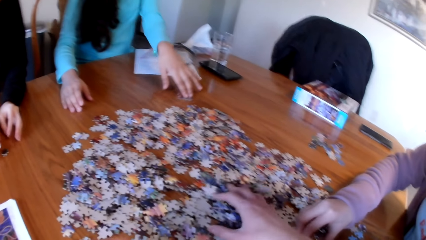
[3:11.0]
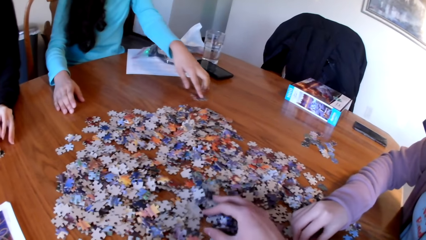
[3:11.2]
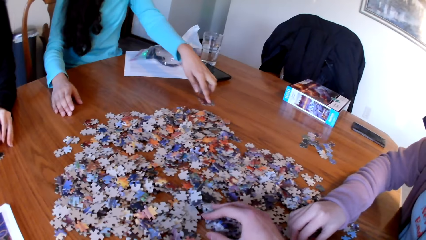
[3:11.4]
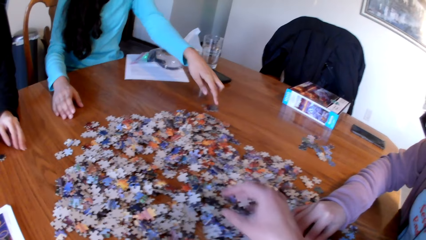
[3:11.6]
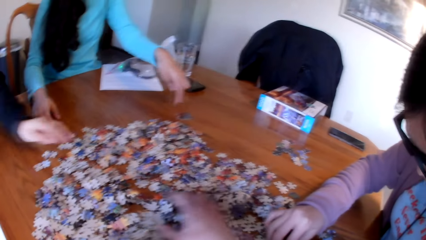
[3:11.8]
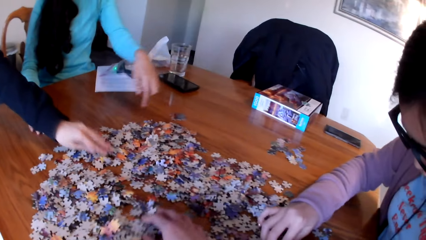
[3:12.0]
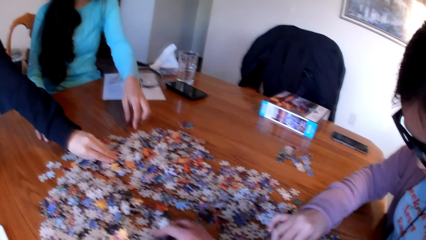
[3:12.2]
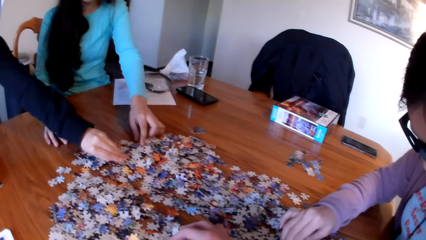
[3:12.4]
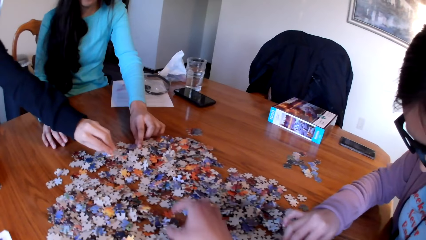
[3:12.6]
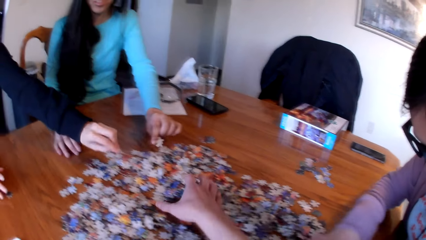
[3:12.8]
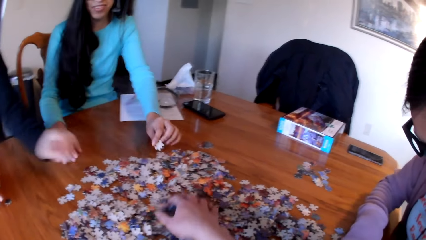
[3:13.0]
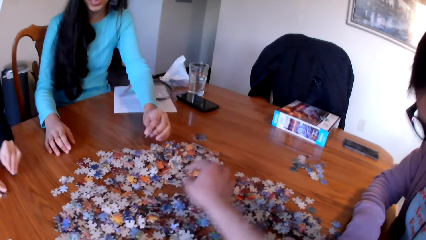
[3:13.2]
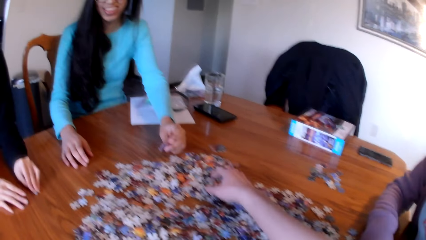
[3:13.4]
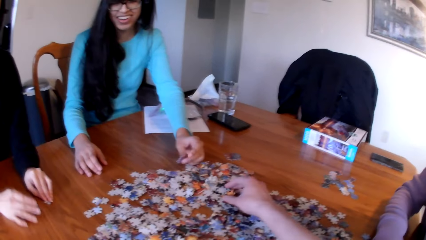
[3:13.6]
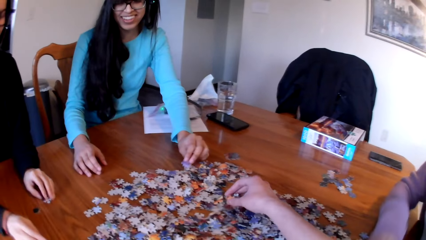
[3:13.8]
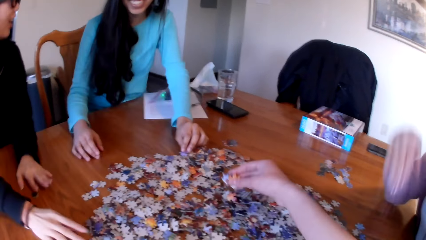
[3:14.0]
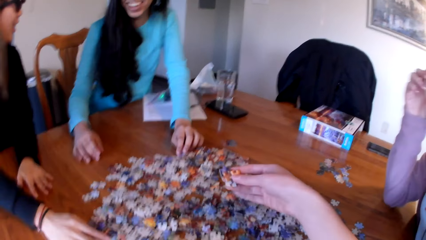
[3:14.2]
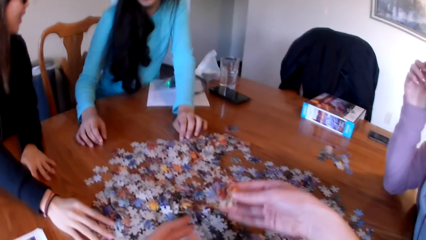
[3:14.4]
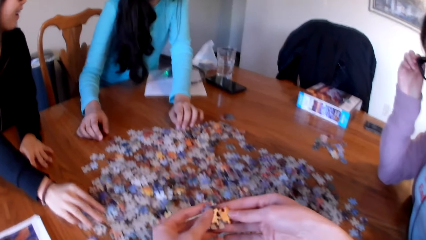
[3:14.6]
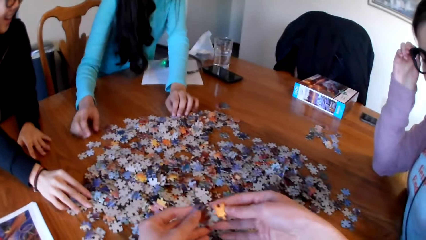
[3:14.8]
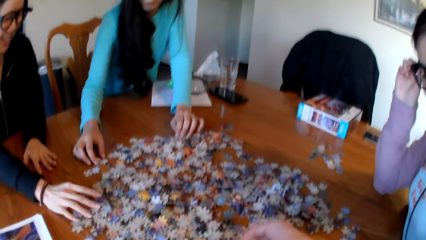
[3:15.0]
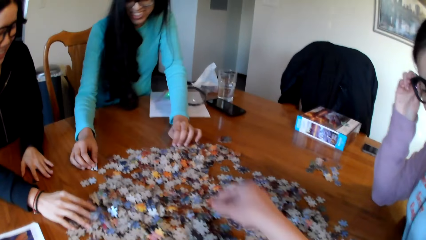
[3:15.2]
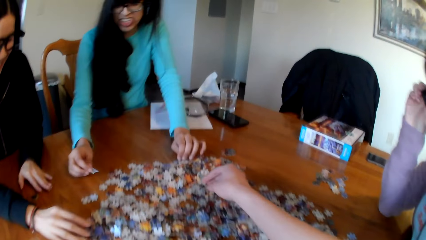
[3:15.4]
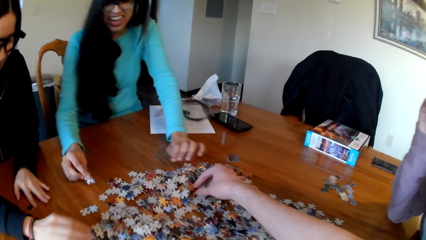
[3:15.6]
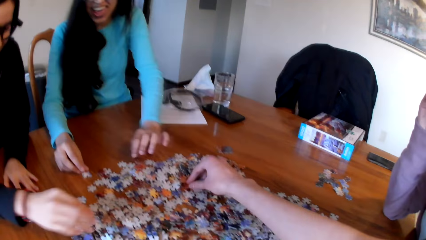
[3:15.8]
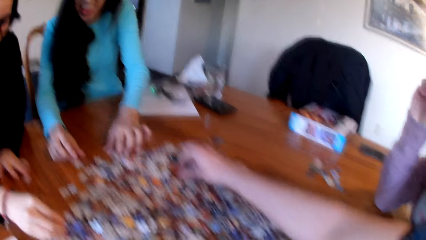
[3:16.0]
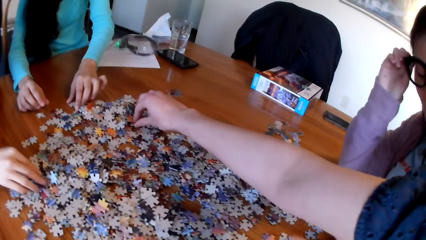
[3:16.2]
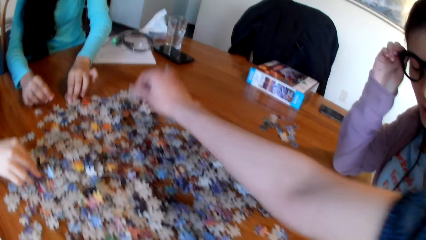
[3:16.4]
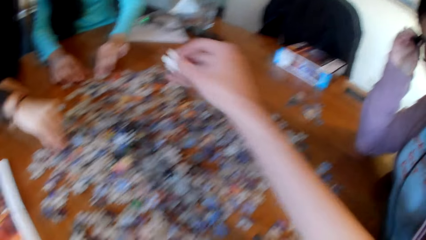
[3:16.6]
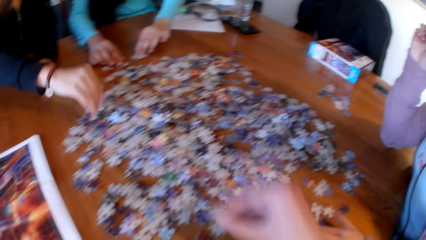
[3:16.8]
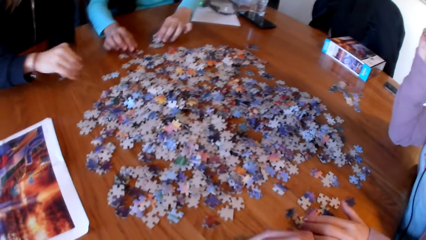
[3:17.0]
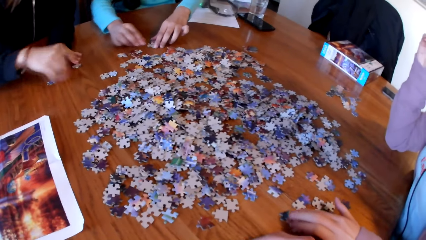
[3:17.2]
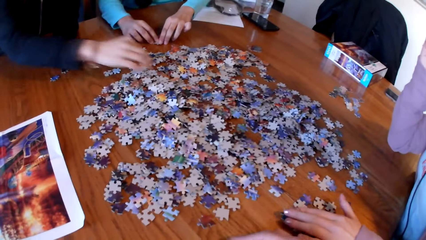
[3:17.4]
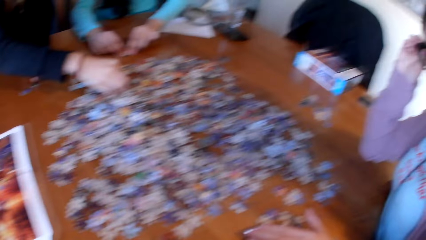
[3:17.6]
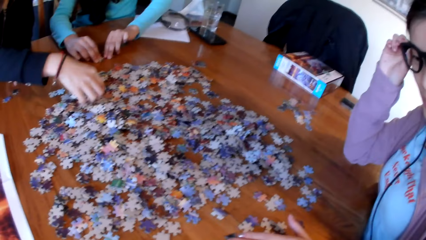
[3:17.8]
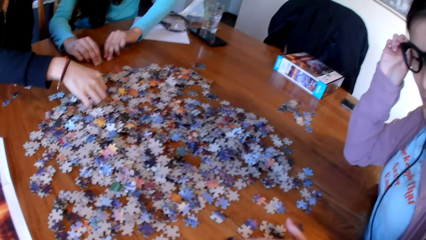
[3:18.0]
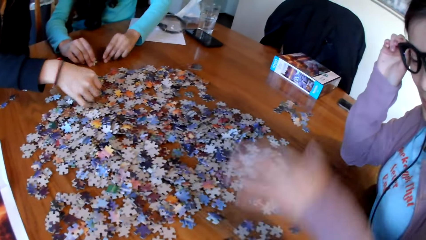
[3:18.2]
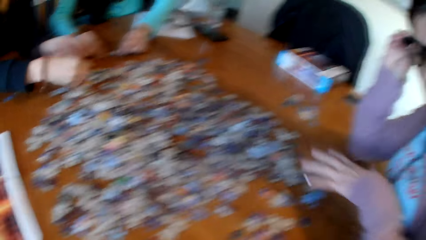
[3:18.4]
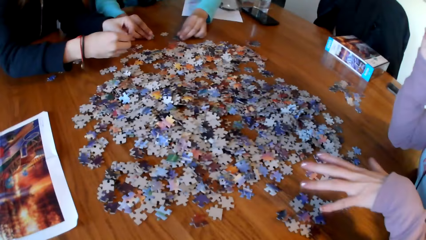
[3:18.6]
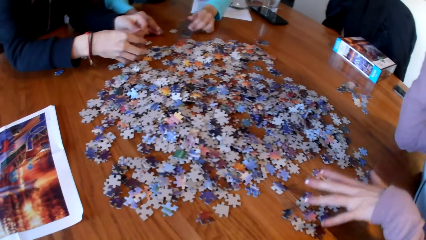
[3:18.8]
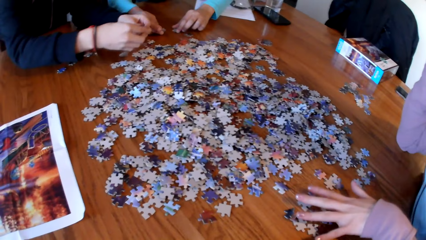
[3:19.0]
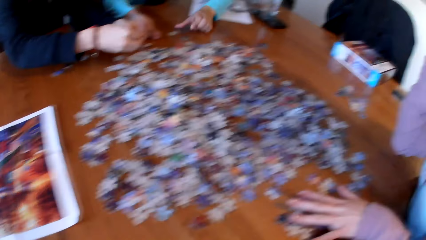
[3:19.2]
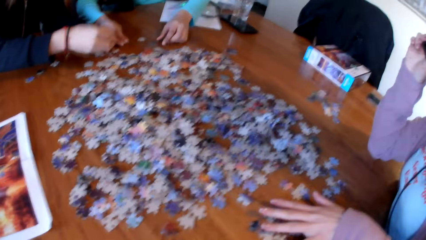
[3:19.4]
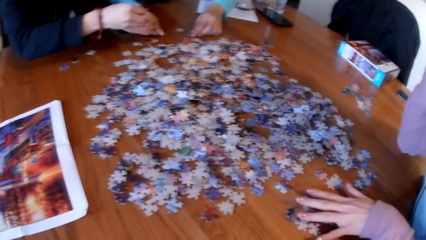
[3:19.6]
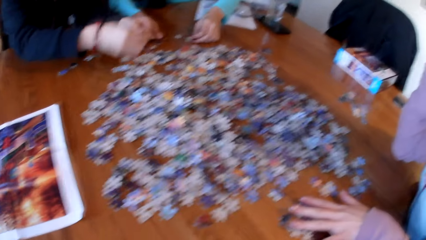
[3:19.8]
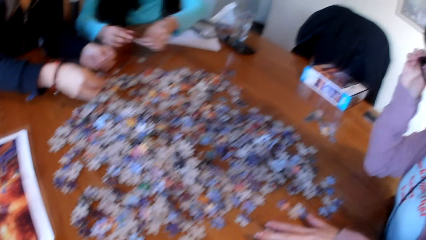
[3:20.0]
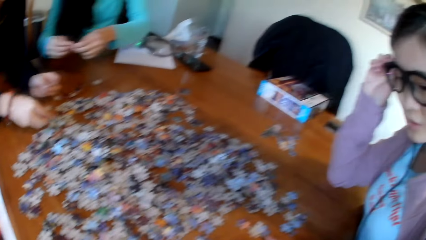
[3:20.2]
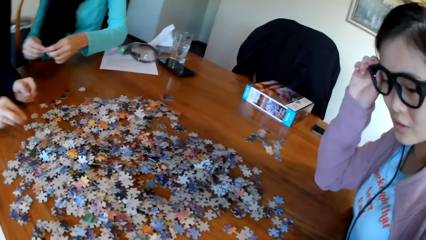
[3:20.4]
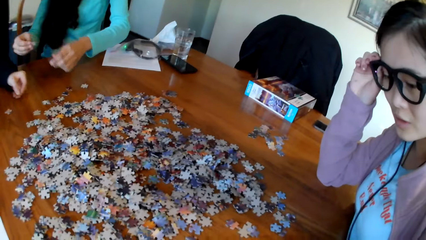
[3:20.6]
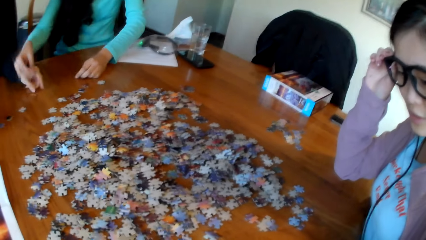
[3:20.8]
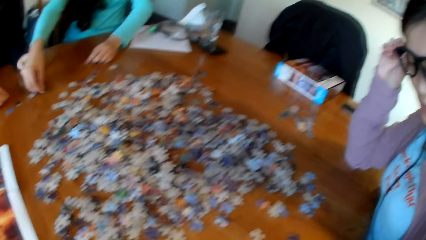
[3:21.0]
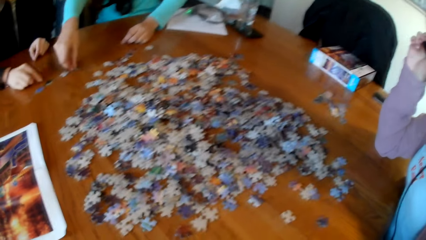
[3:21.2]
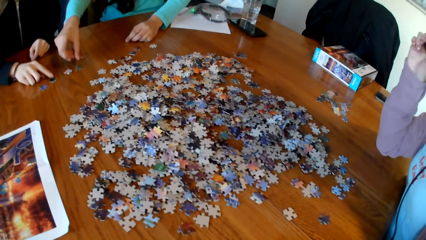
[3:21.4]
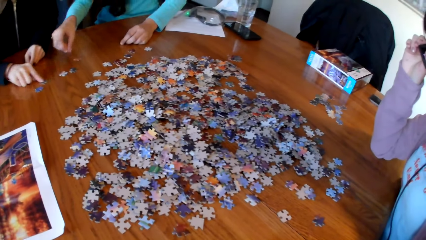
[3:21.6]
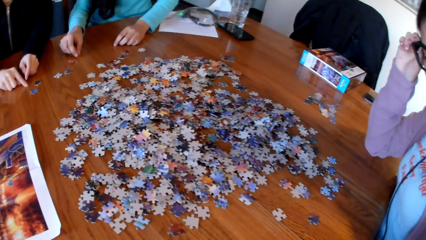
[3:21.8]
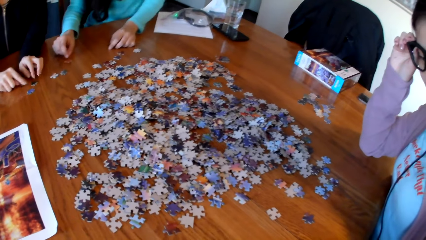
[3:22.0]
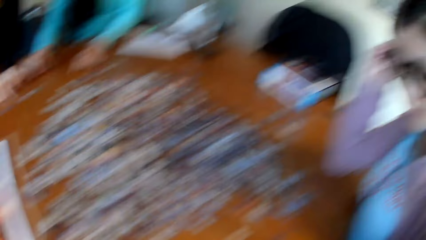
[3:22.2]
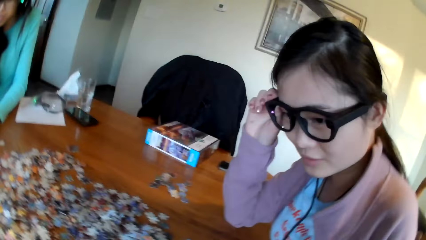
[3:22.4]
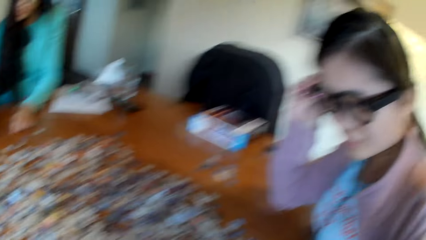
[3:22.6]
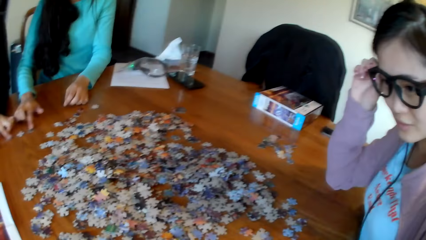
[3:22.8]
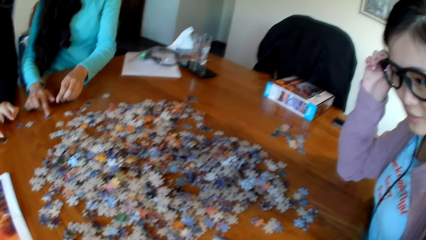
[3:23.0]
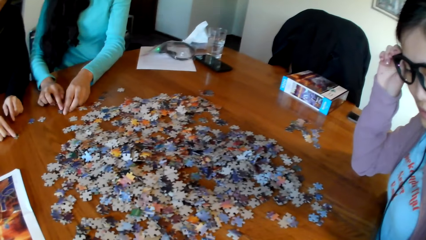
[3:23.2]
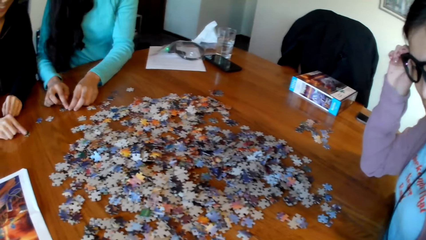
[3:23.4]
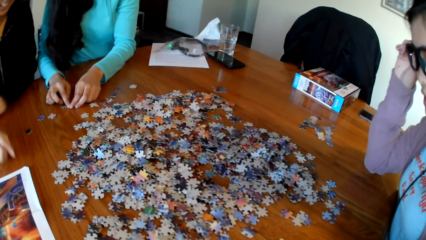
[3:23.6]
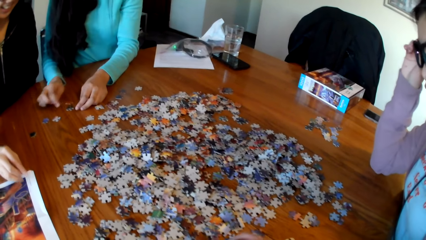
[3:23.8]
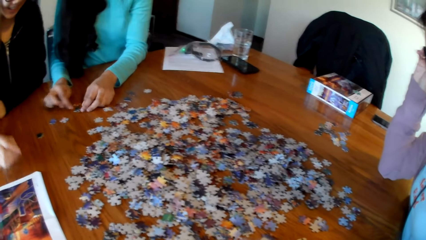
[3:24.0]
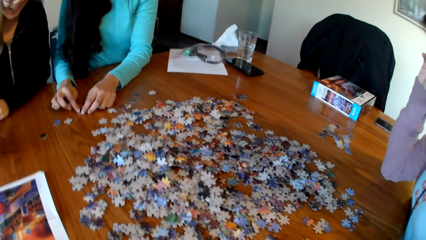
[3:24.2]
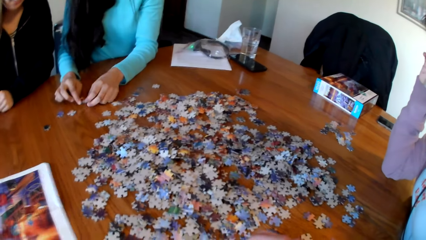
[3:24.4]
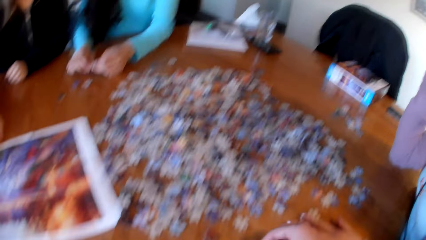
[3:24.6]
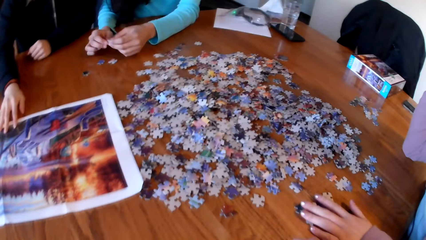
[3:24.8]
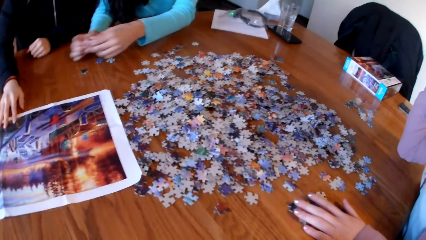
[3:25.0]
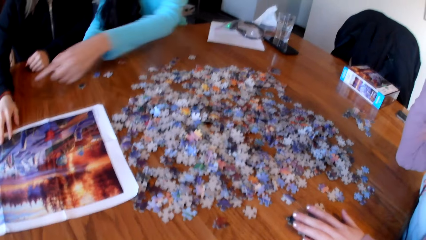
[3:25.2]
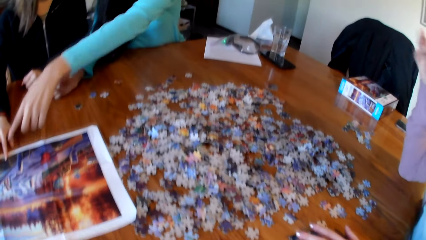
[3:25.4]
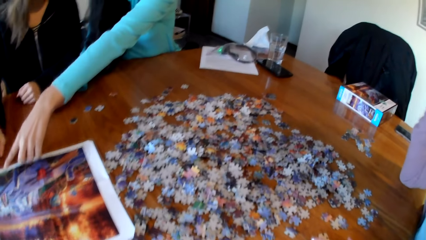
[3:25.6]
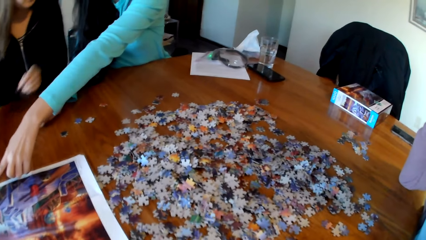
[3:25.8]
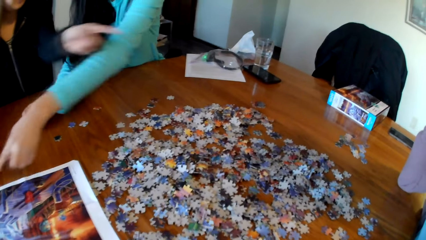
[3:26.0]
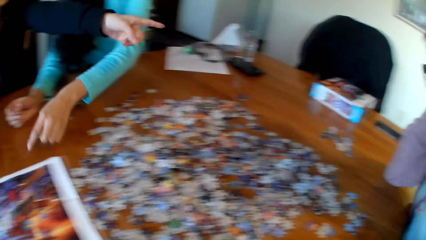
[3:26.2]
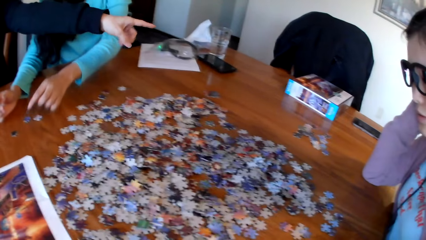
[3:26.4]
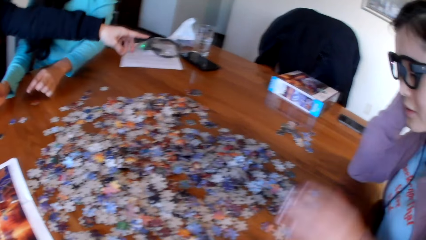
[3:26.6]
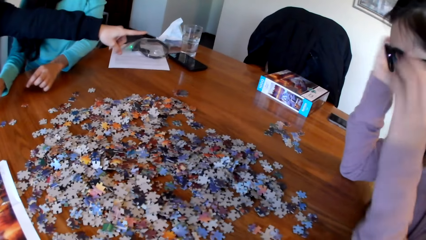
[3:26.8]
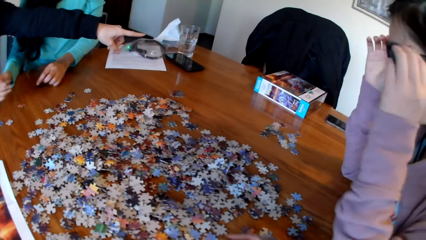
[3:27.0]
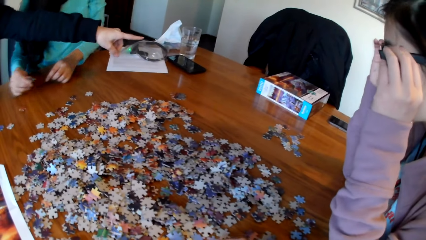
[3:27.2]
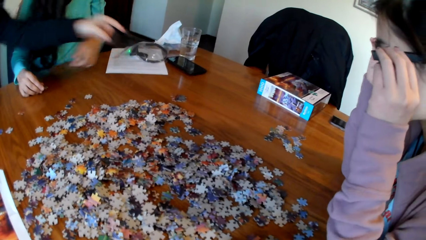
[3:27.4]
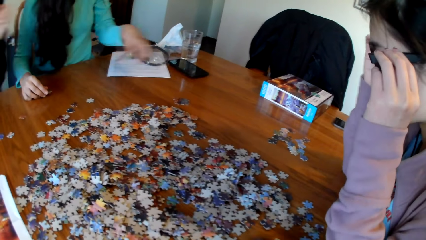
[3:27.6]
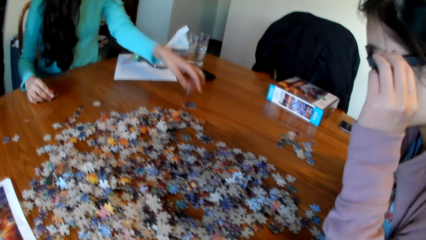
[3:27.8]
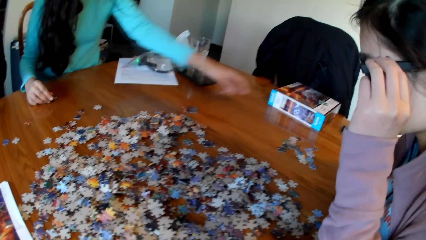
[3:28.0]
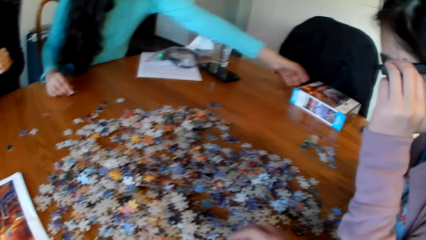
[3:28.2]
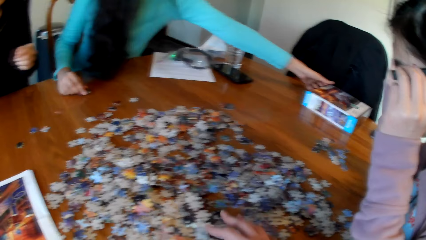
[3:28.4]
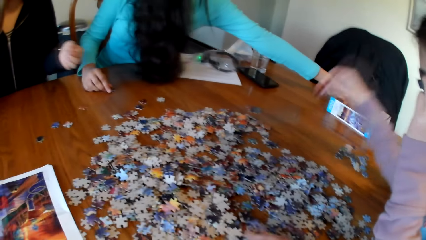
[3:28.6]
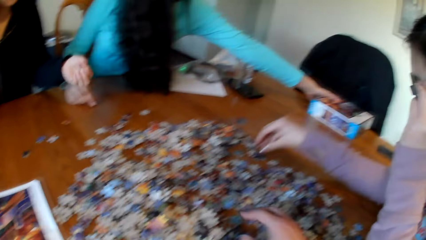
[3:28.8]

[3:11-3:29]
A lady touches the piece of puzzle. The camera wearer picks the piece of puzzle from the table. Another lady picks the piece of puzzle. The first lady picks the piece of puzzle.
